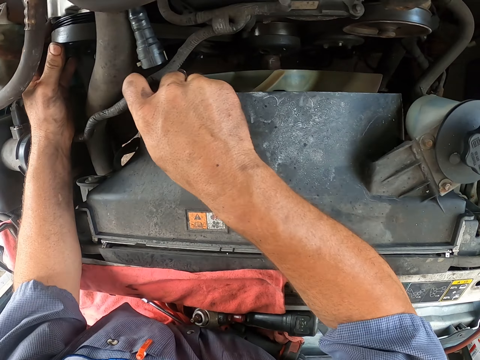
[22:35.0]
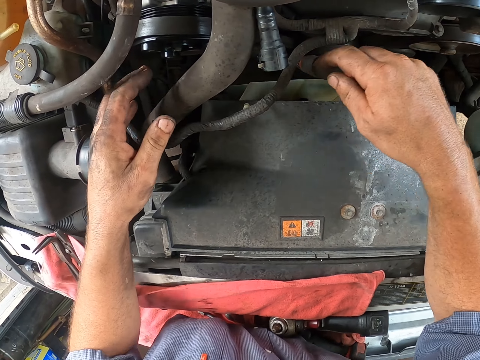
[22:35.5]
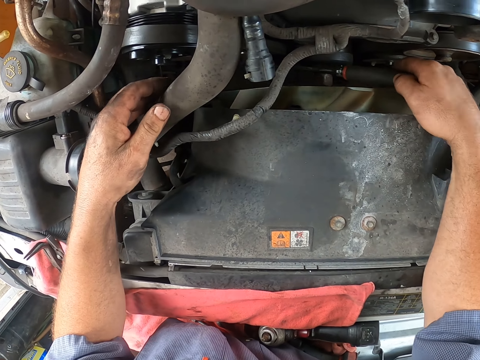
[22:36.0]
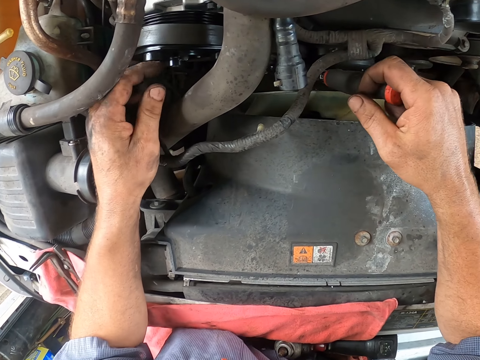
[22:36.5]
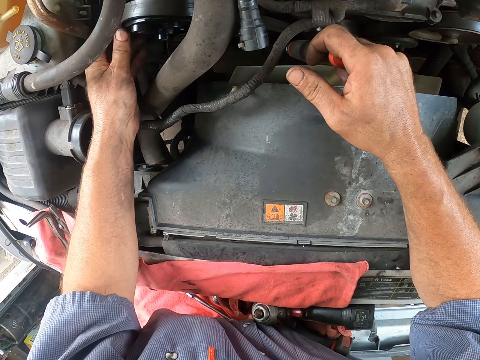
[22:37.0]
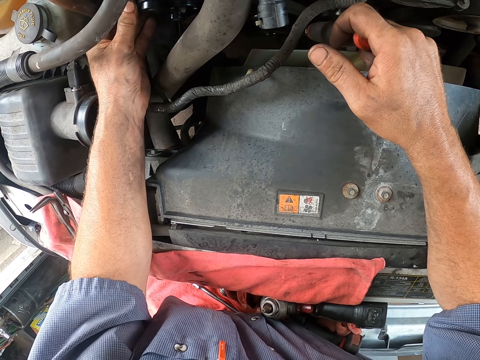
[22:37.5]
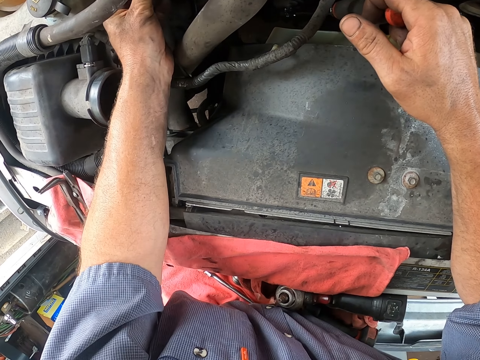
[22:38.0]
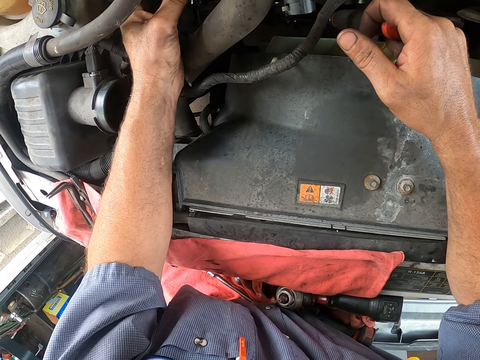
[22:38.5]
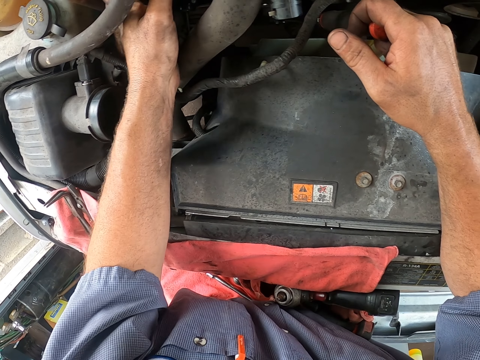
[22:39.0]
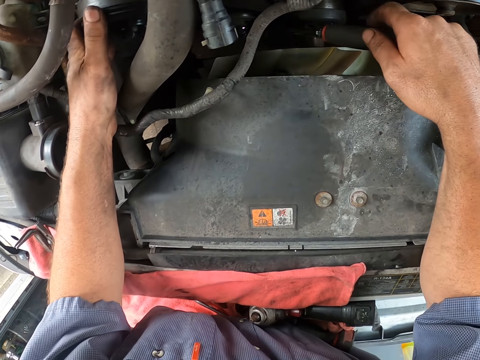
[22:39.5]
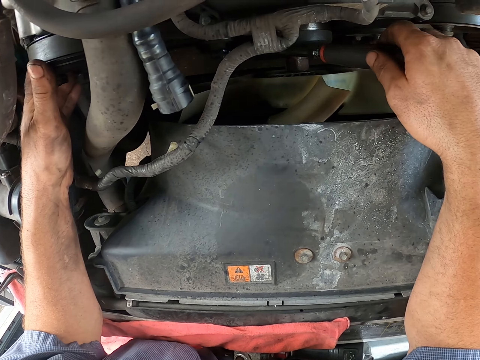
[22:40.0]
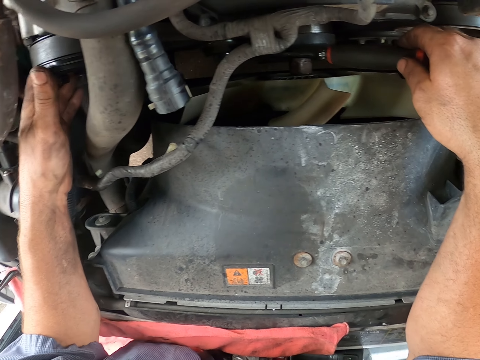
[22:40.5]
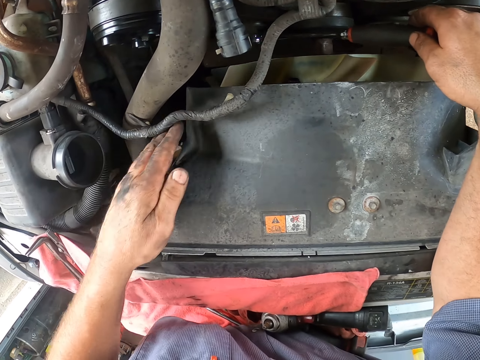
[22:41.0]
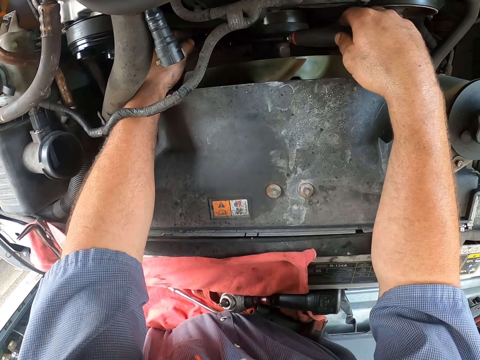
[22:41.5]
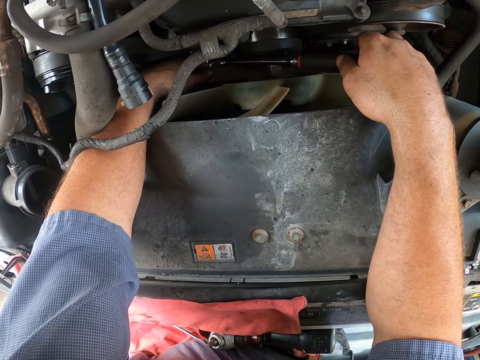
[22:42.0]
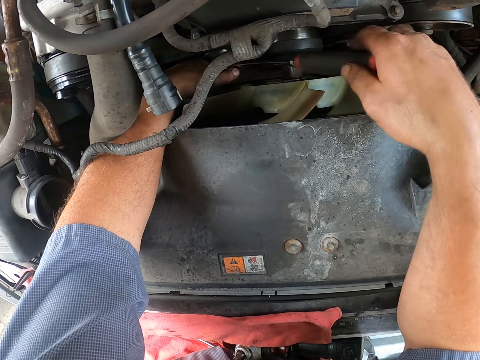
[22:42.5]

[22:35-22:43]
The camera wearer examines the engine of the car. They tighten the bolt of the car engine with a wrench. They move the left hand. They tighten the bolt of the car engine with the wrench again.

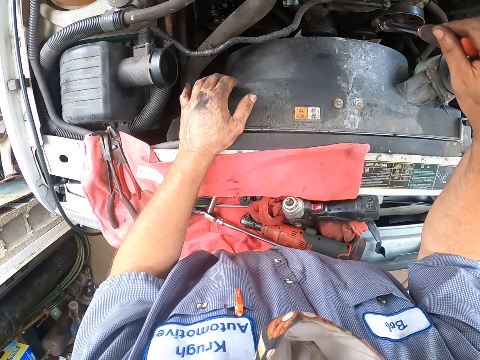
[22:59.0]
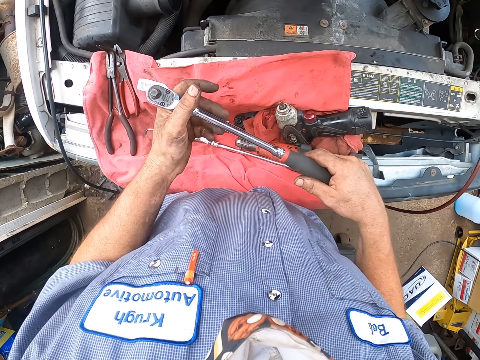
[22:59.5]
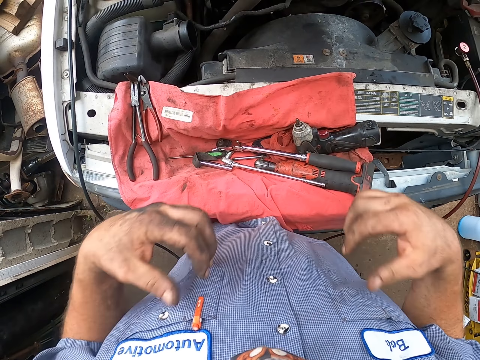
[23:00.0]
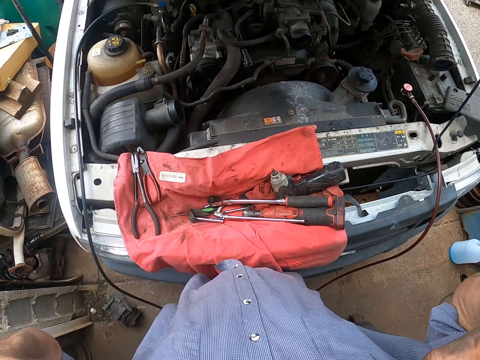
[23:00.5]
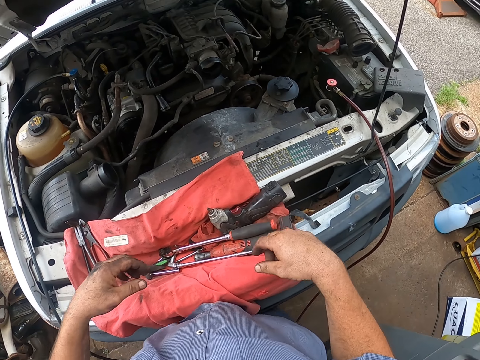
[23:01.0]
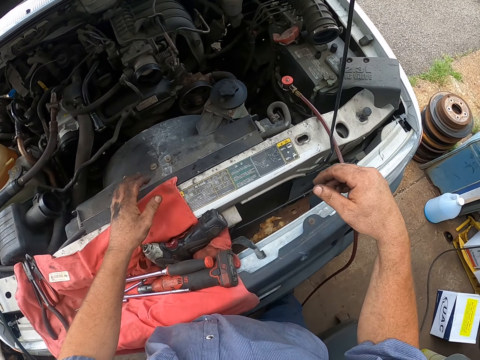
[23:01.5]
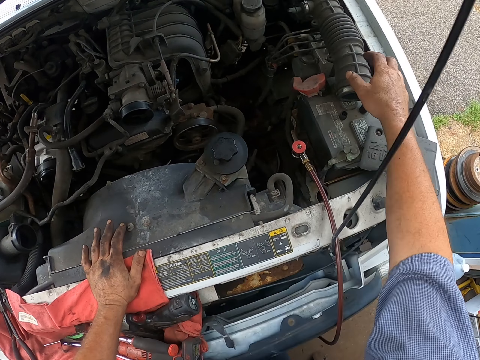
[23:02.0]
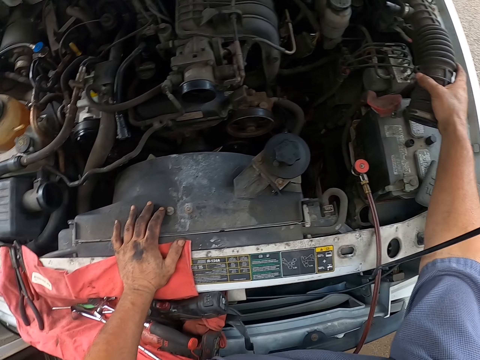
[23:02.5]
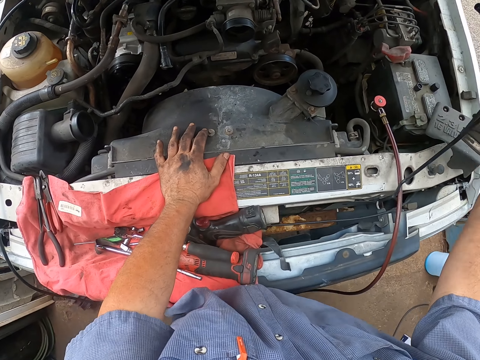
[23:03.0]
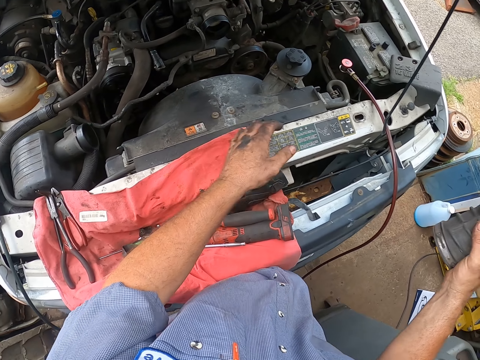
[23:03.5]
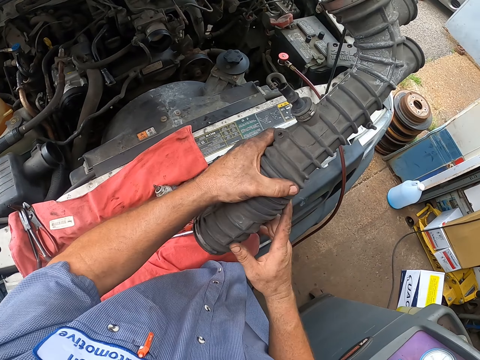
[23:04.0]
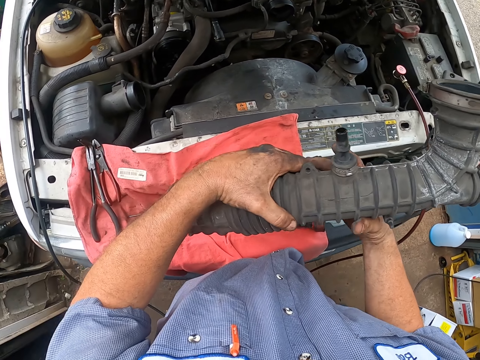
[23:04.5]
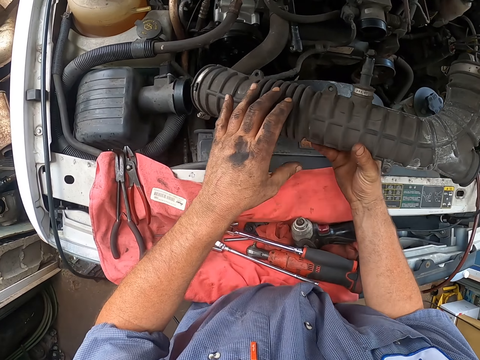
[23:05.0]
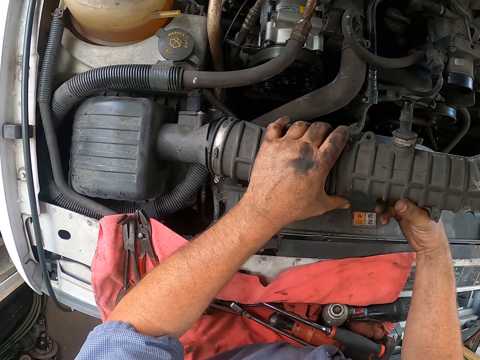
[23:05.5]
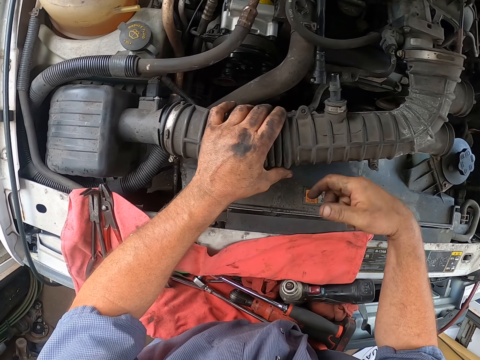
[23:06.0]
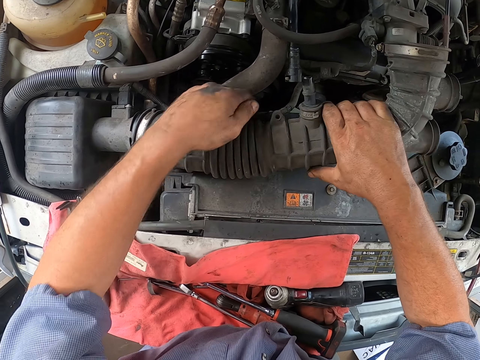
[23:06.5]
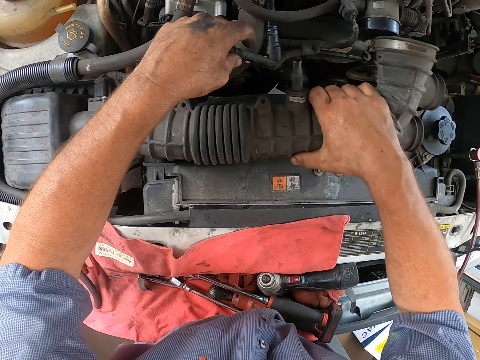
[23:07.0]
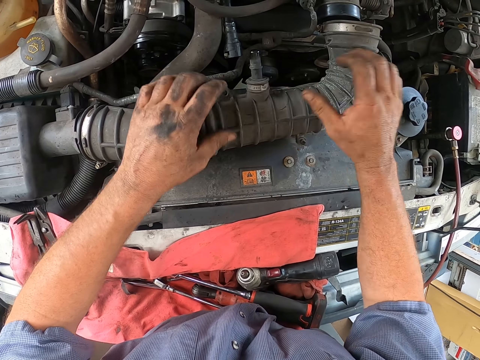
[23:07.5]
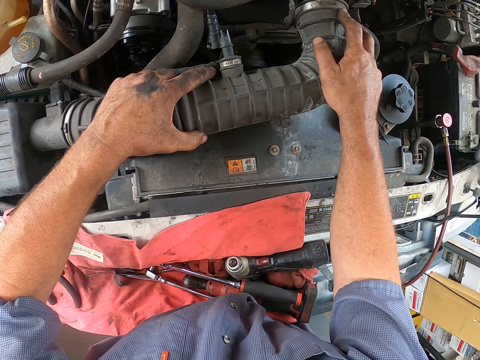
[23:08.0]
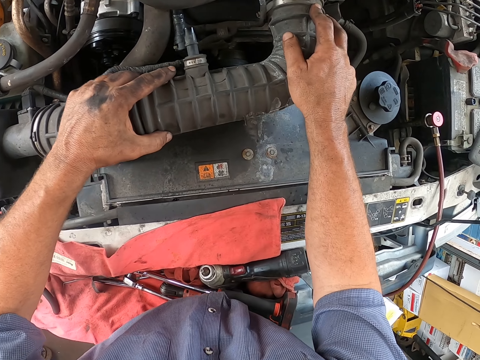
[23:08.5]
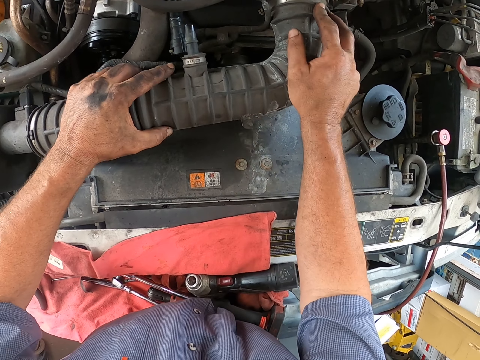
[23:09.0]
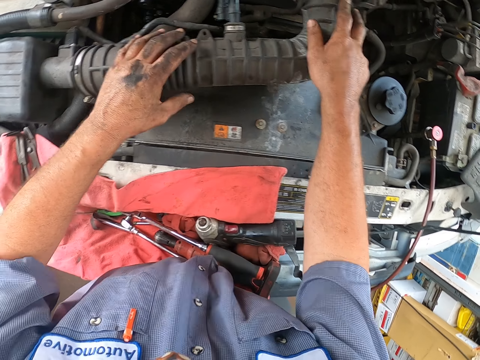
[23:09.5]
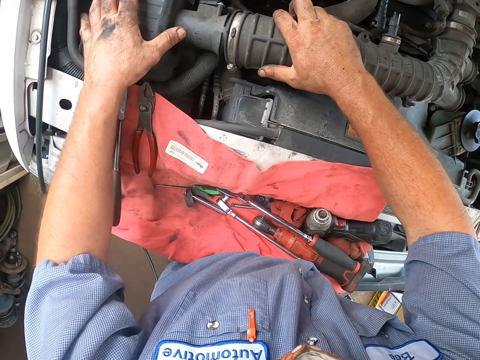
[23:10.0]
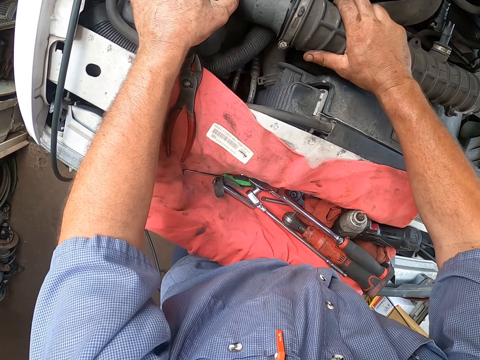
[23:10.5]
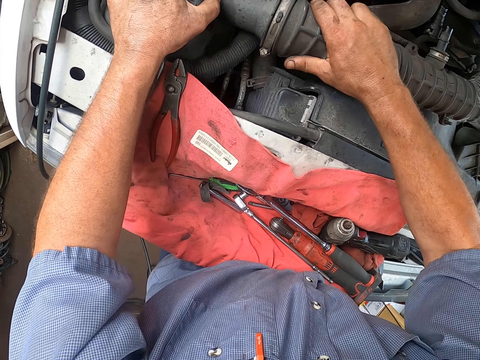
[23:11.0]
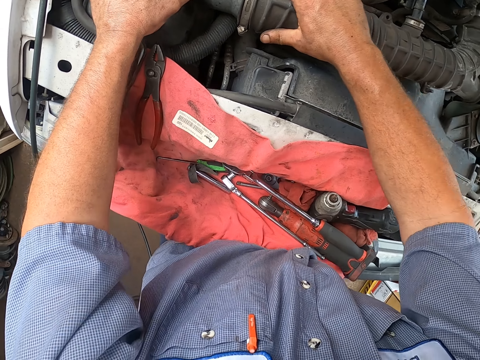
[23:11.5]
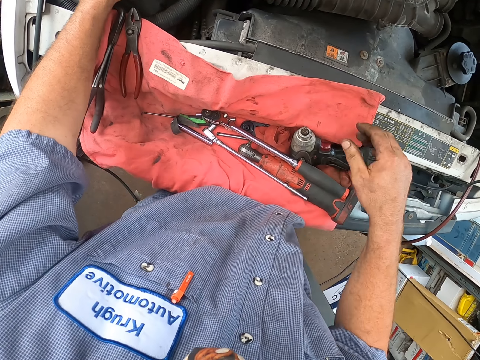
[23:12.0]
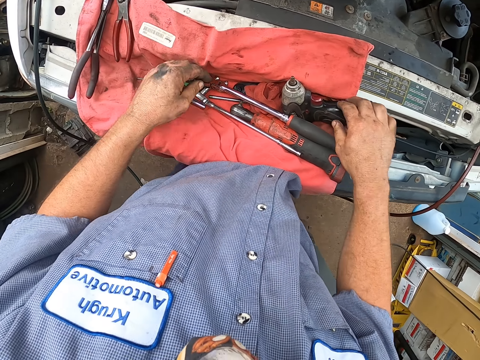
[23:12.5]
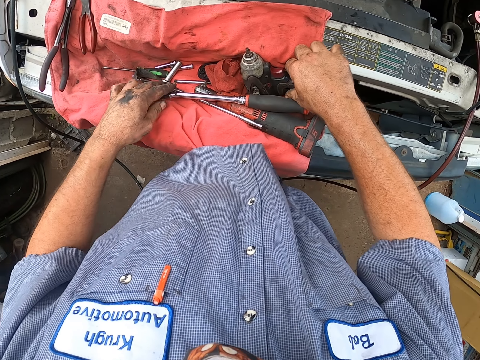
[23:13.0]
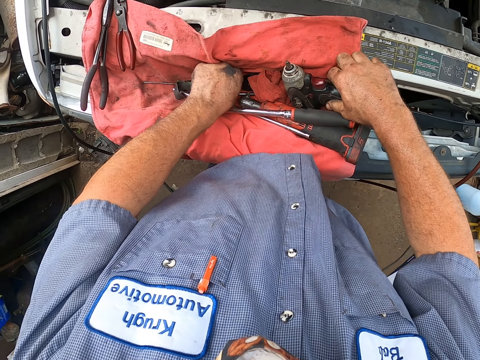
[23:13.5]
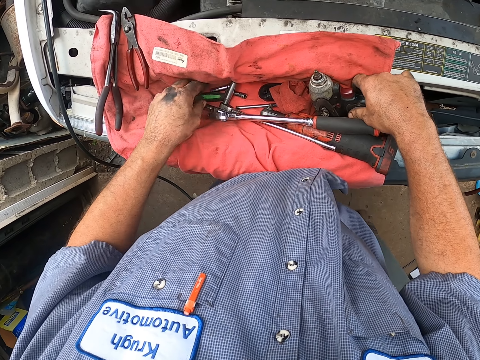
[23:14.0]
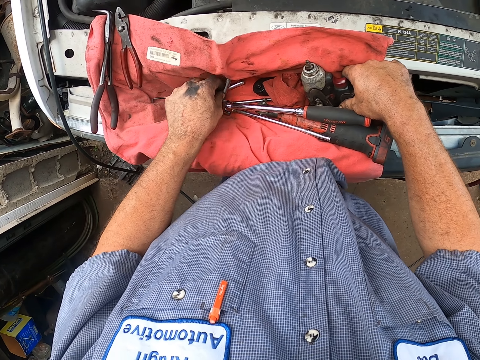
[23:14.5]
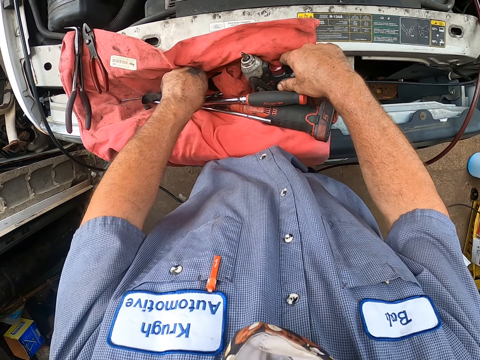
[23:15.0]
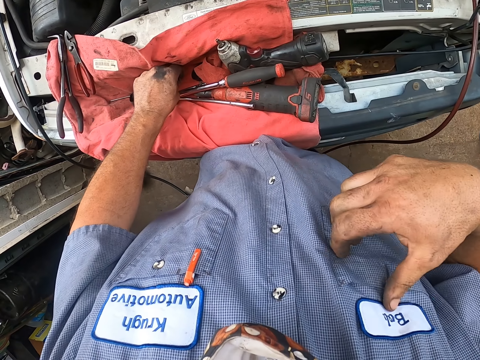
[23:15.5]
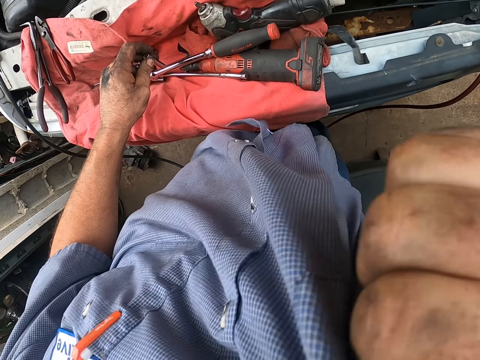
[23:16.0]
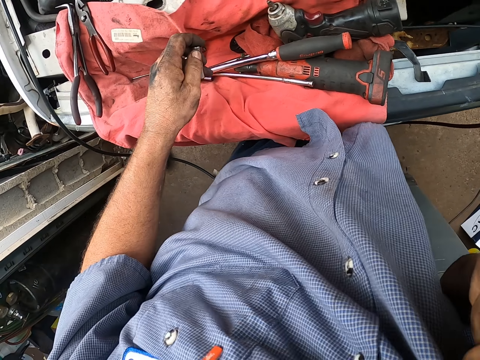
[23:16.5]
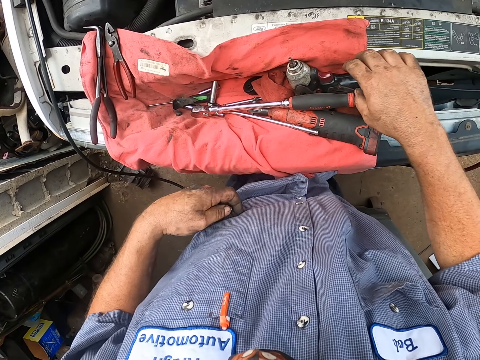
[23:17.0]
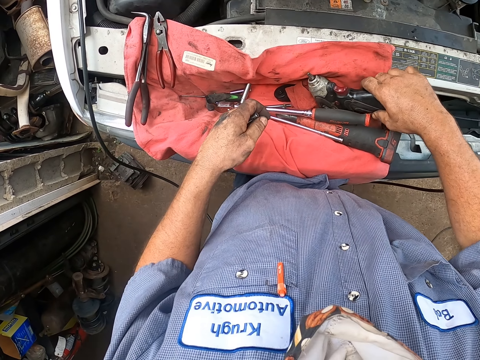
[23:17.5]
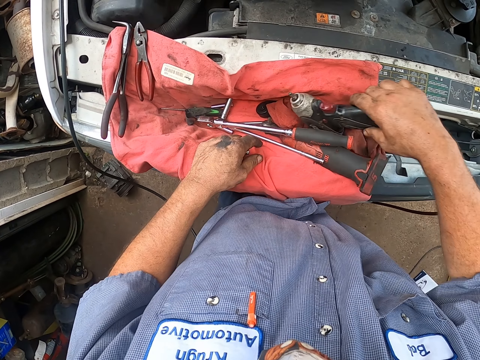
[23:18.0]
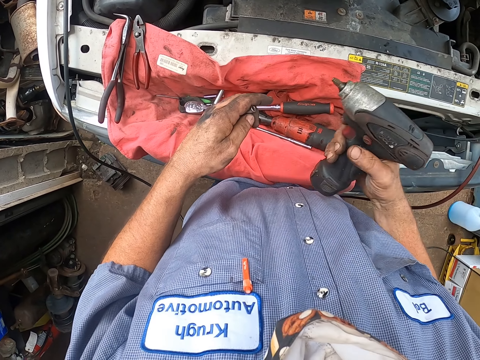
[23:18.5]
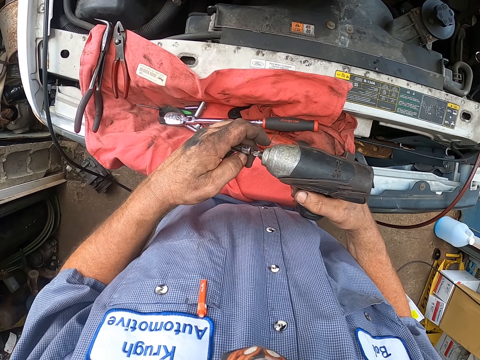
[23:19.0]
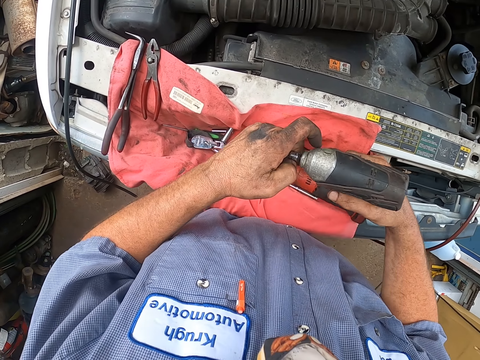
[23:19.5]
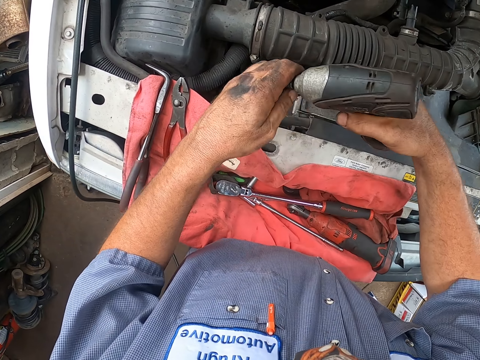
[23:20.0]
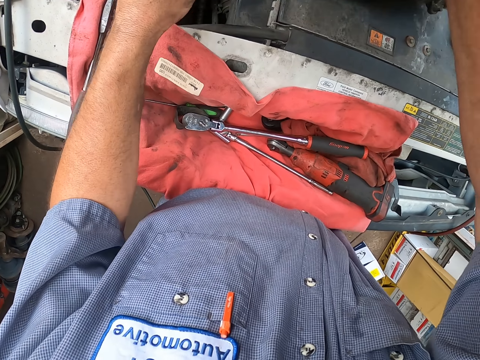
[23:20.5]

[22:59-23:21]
The camera wearer drops a wrench or socket on the tools towel on the bonnet. He adjusts his shirt. He walks along the car bonnet. He picks up the air intake hose or air pipe on the bonnet. He shifts the pipe in his hands. He fits the air pipe on the car bonnet. He browses through tools on the tools towel on the bonnet. He picks up a drill bit socket. He wipes his face and nose with his shirt. He picks up the drill or impact wrench on the tools towel. He fits the socket in his left hand on the drill.
